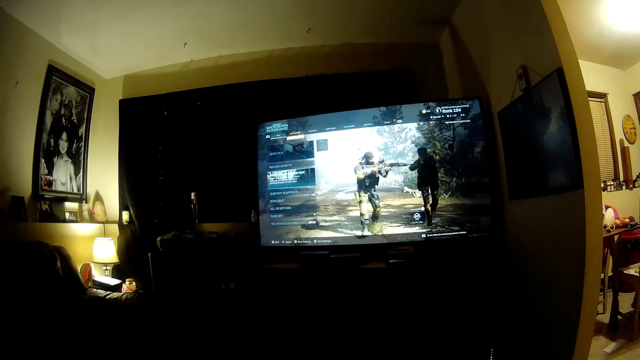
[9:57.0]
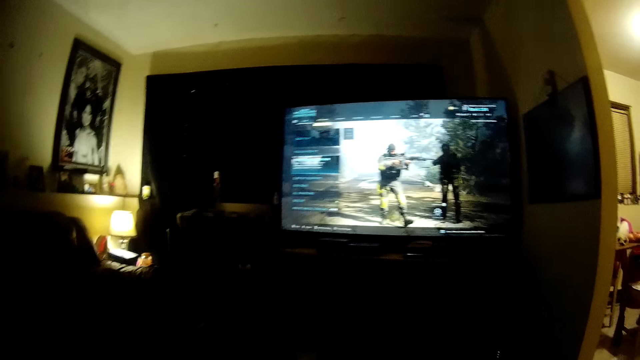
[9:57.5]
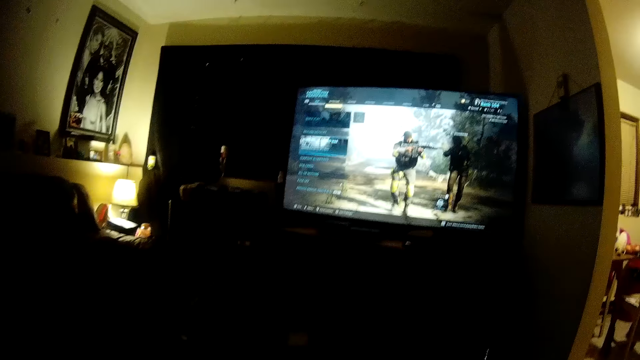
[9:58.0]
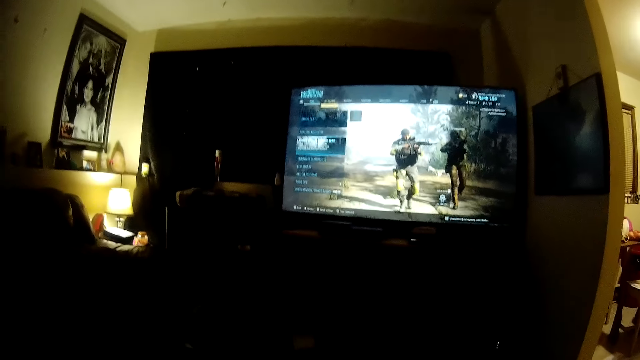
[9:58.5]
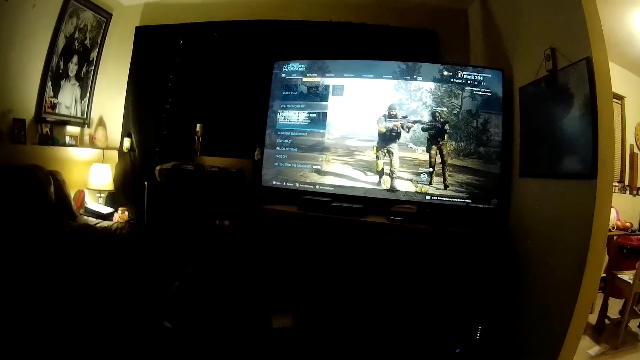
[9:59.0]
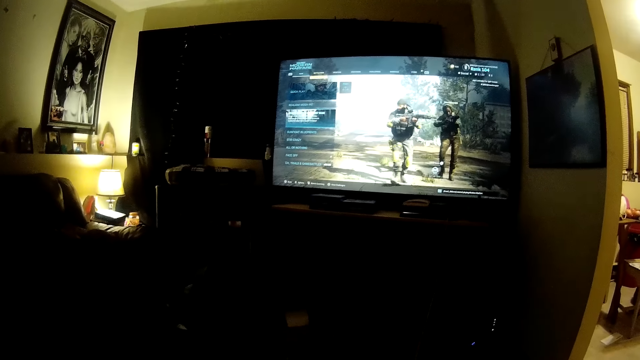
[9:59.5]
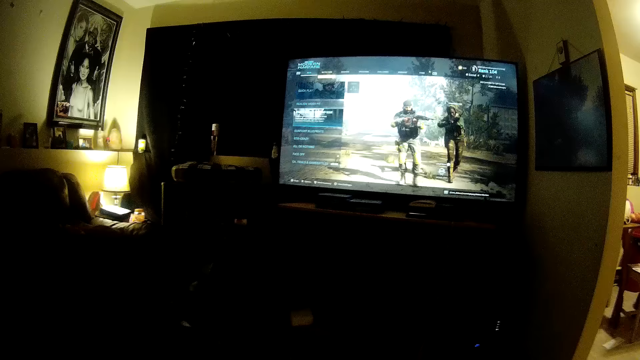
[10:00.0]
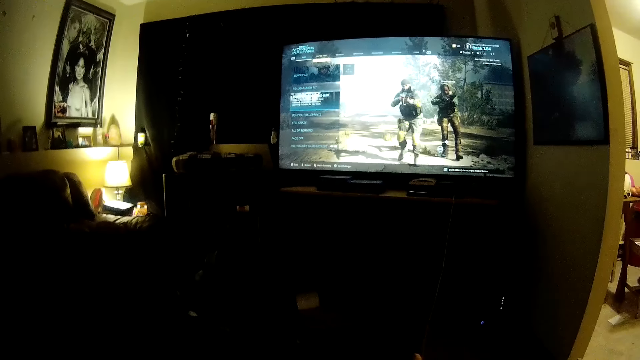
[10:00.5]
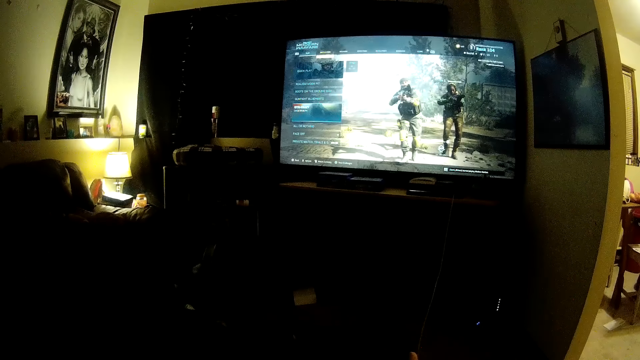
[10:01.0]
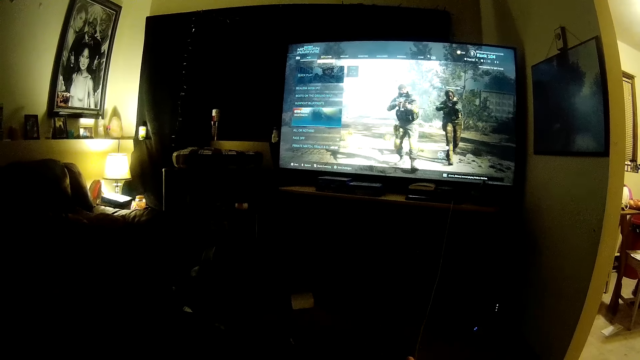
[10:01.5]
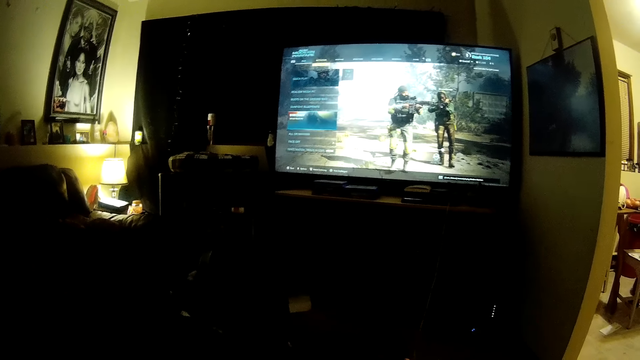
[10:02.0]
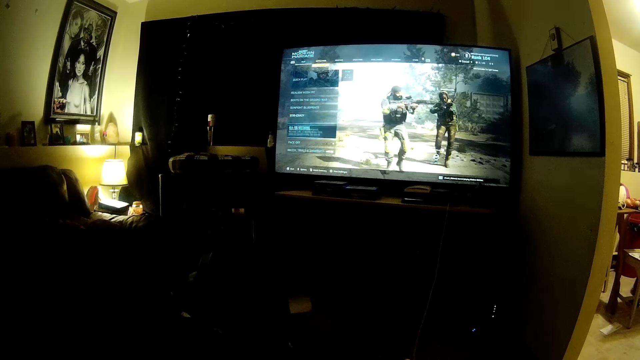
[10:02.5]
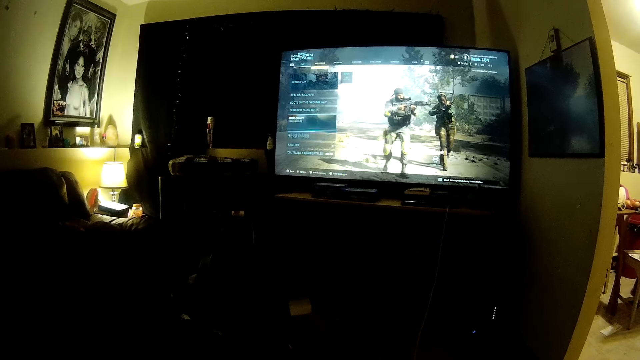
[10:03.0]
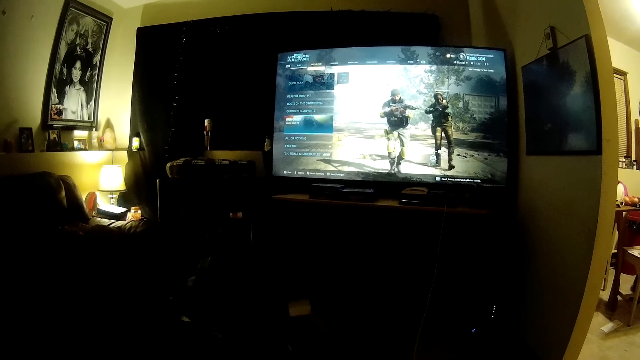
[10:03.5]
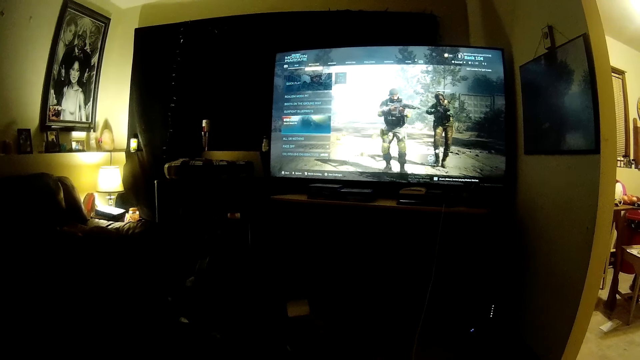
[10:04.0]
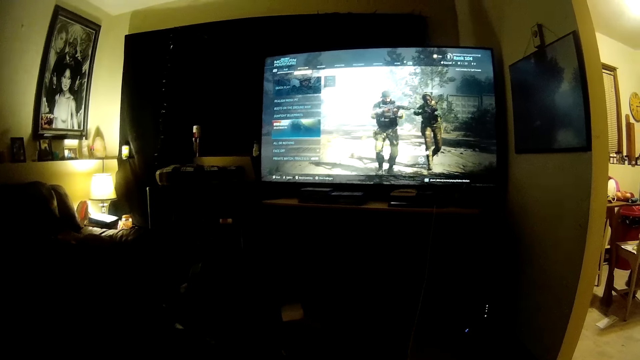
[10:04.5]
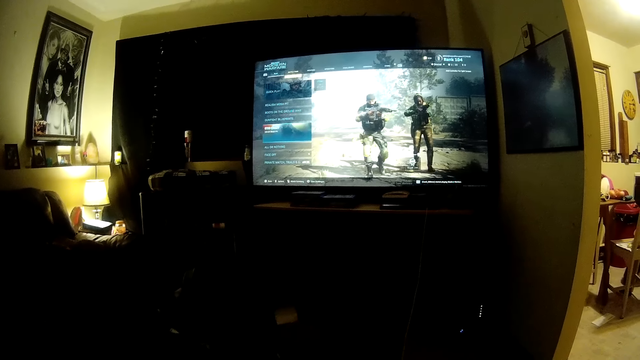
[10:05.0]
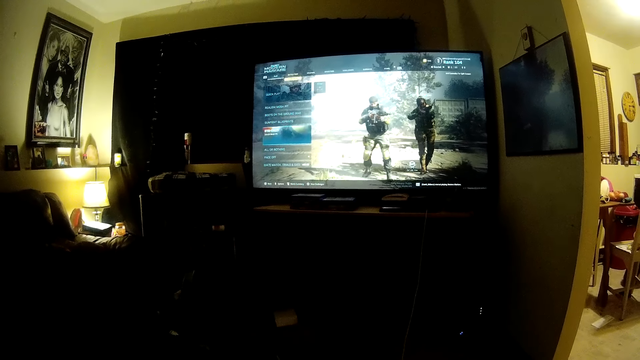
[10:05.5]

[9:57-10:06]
The camera wearer plays the video game.

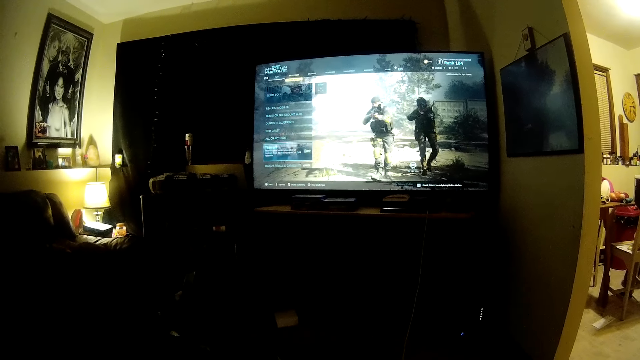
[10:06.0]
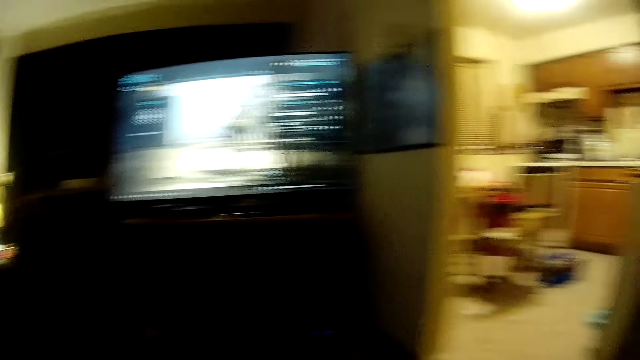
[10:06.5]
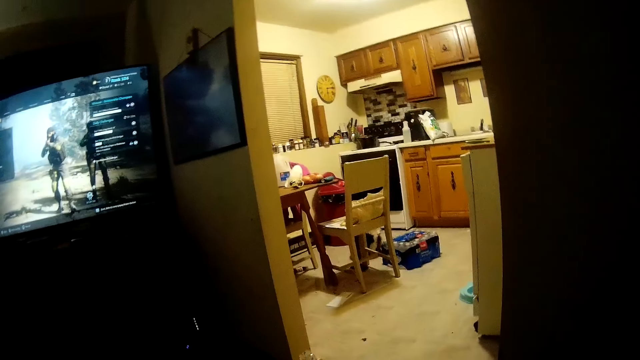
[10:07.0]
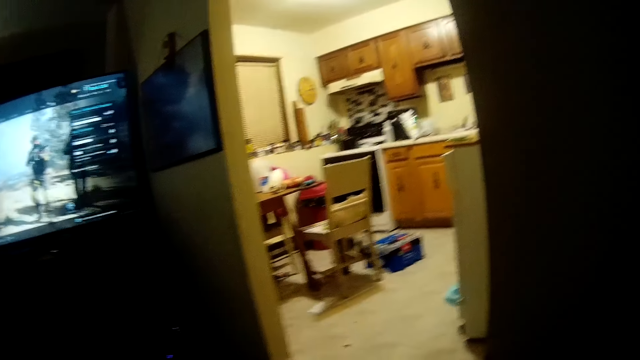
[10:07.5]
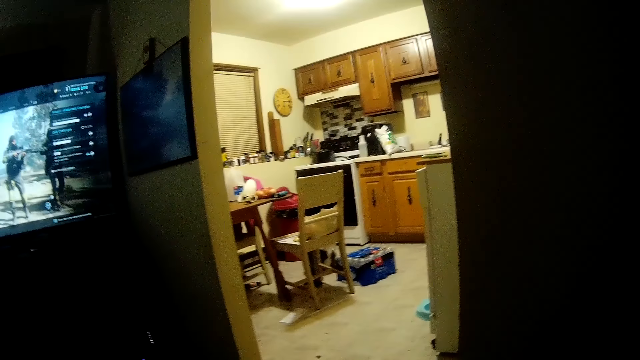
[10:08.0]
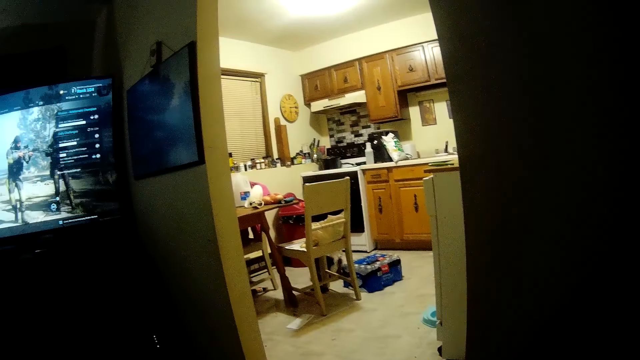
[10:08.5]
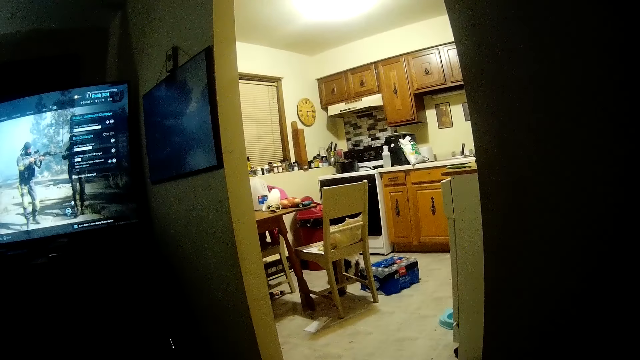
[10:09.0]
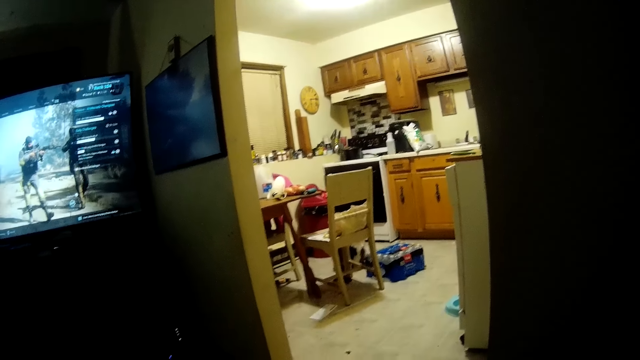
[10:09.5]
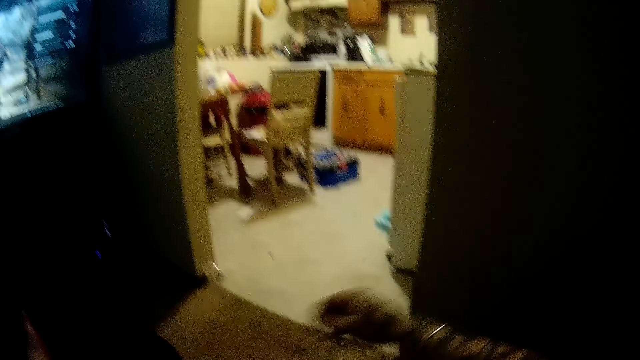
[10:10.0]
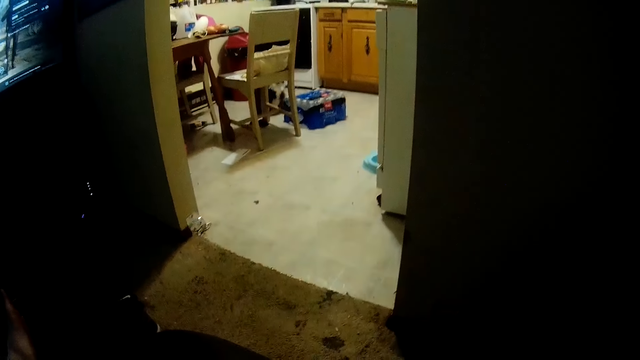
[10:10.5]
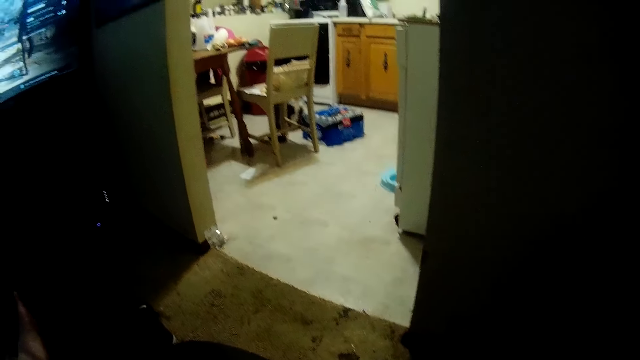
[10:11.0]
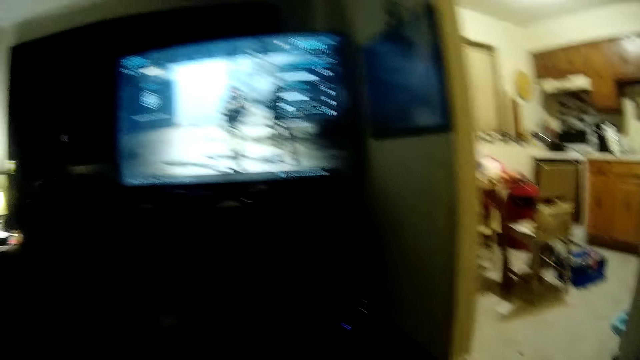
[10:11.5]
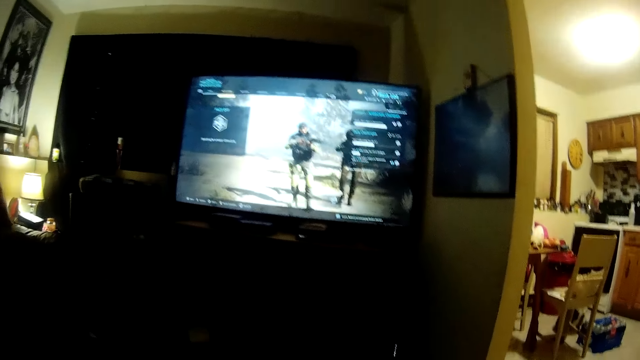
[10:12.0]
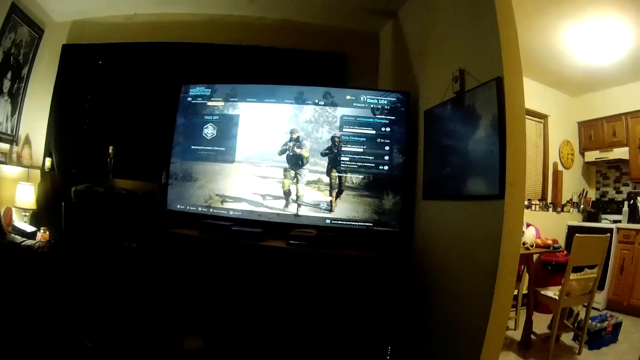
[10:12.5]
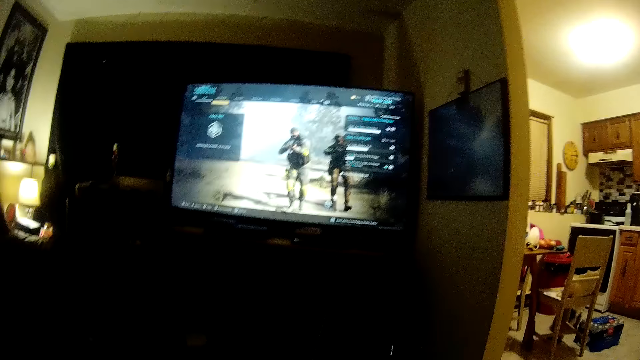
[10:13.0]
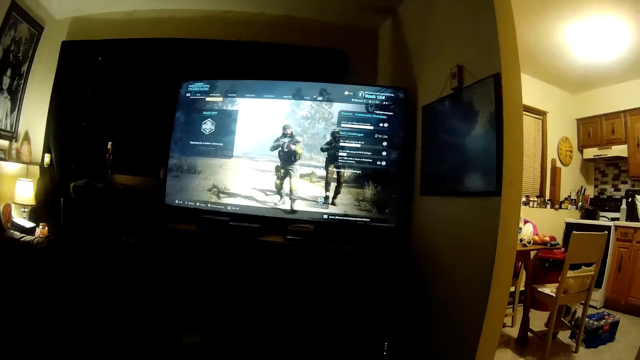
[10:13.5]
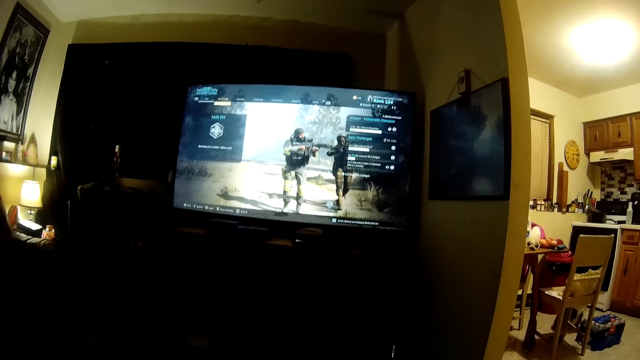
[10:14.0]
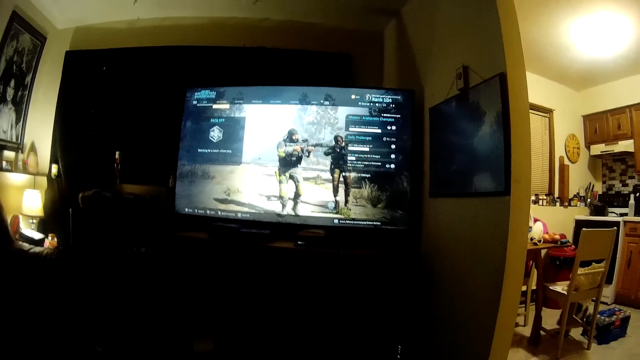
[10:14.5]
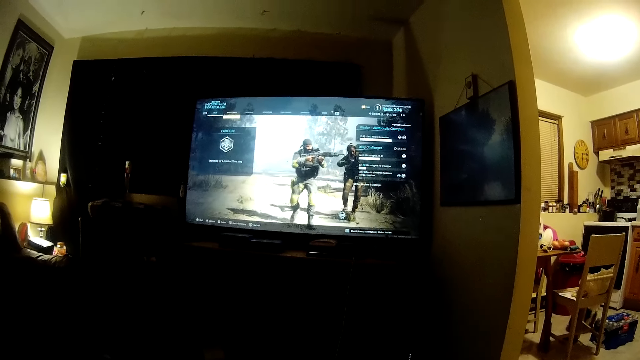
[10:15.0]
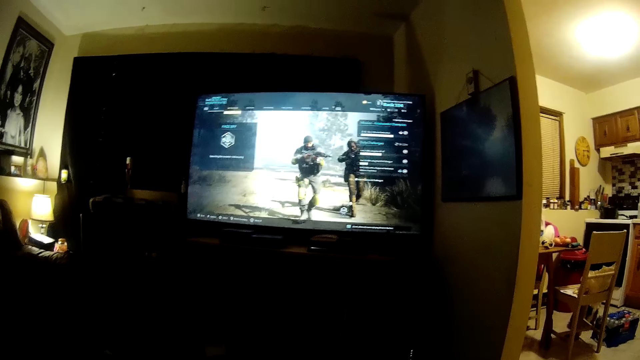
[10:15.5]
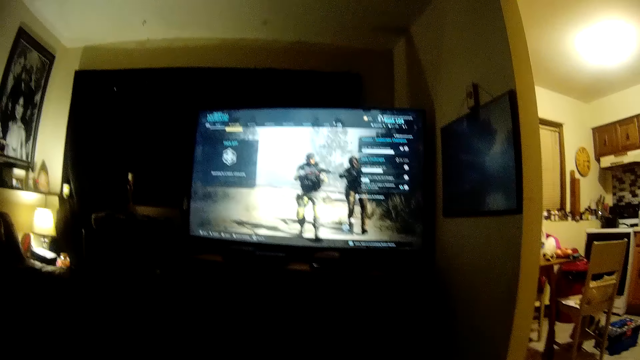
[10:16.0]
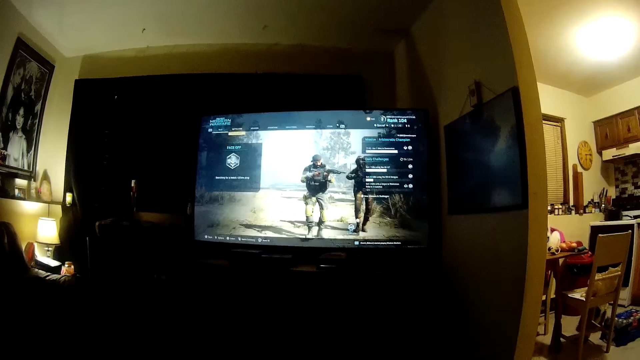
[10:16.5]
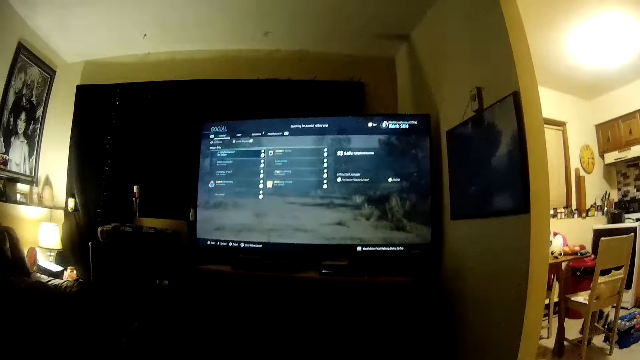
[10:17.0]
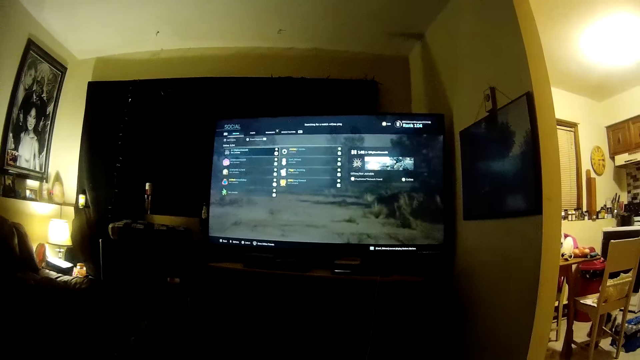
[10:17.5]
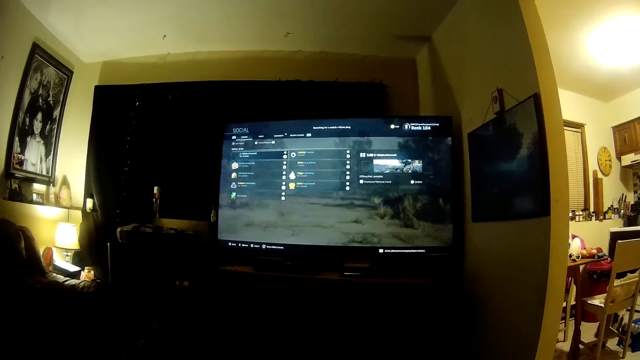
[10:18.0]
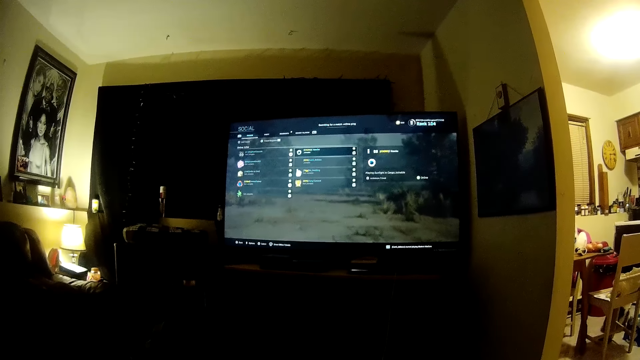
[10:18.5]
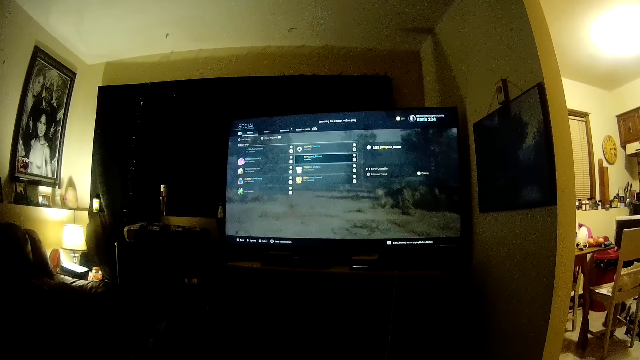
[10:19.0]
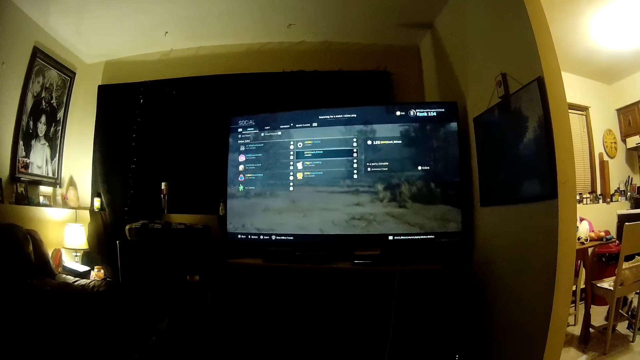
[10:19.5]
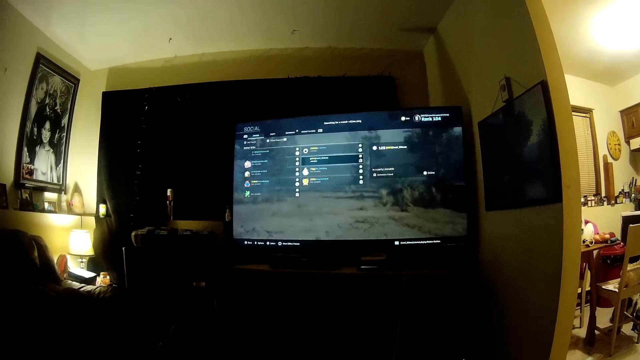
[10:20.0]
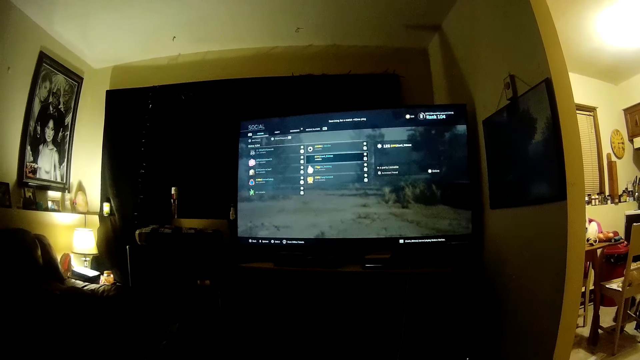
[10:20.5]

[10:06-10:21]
The camera wearer turns sideways. They whistle. They pick a bottle of tobacco. They play the video game. They whistle. They change the settings of the video game with the video game controller.
